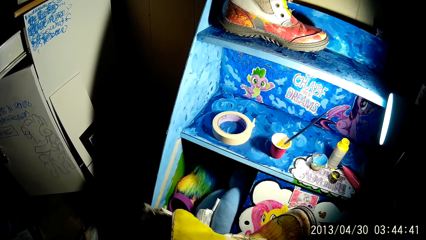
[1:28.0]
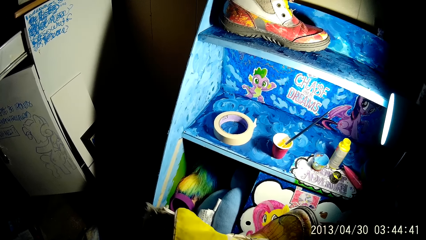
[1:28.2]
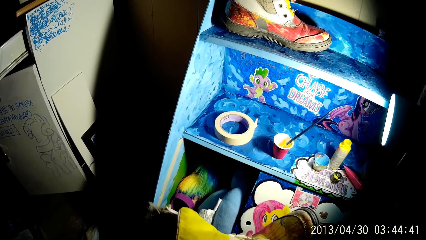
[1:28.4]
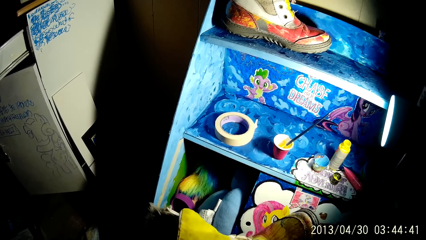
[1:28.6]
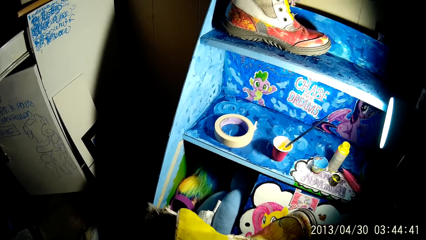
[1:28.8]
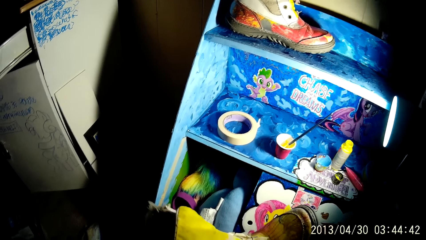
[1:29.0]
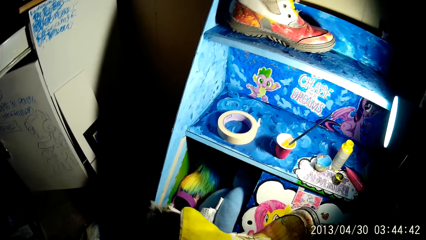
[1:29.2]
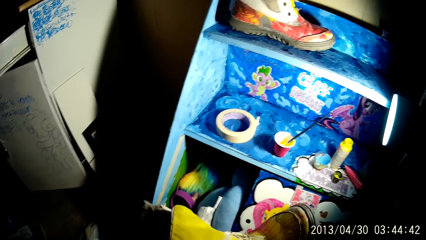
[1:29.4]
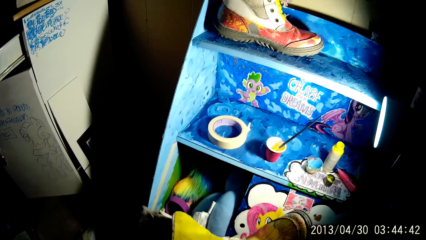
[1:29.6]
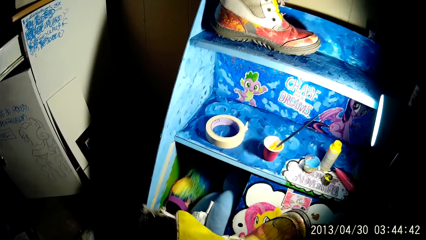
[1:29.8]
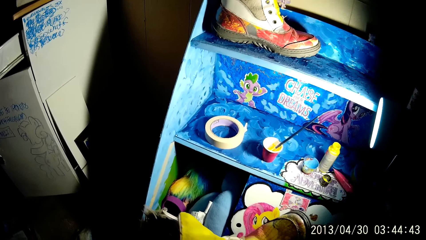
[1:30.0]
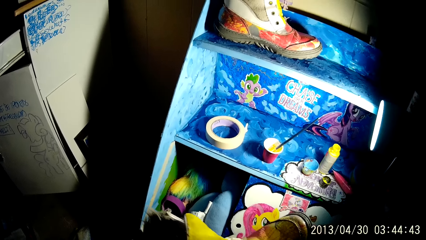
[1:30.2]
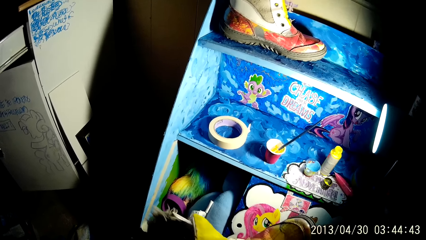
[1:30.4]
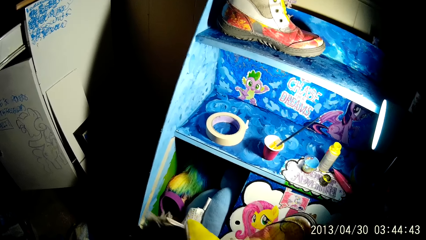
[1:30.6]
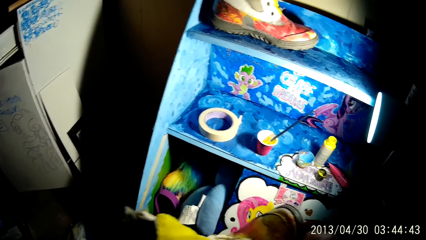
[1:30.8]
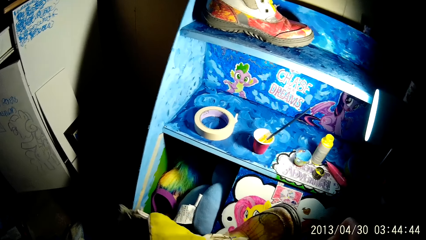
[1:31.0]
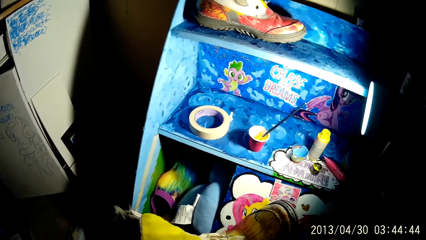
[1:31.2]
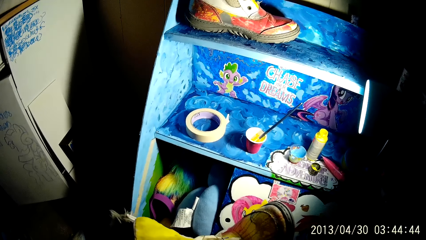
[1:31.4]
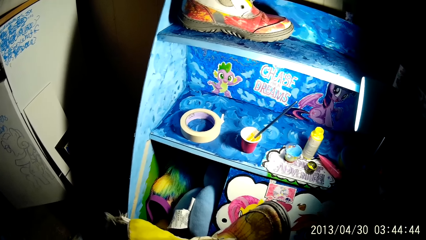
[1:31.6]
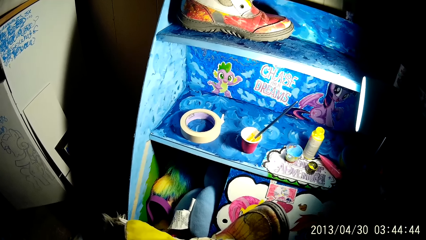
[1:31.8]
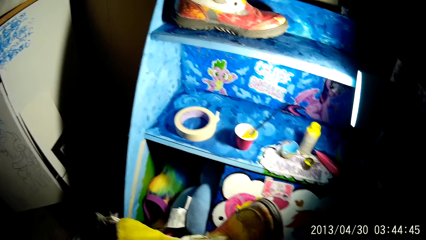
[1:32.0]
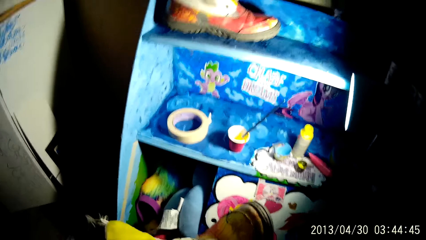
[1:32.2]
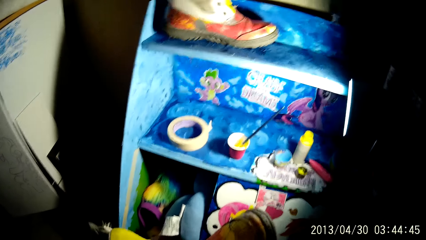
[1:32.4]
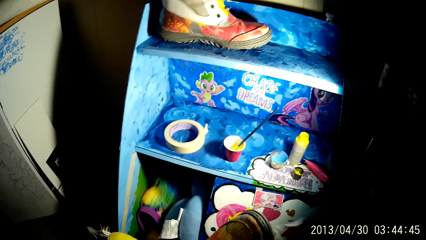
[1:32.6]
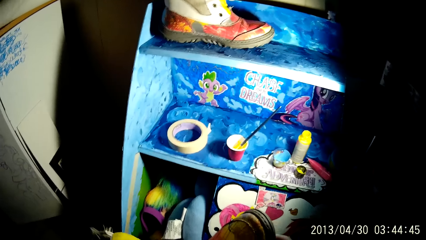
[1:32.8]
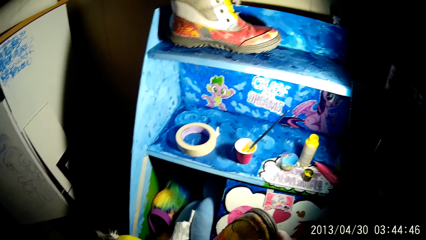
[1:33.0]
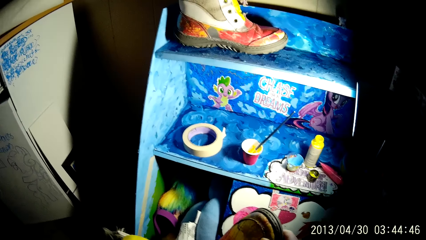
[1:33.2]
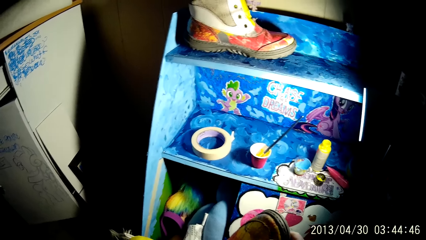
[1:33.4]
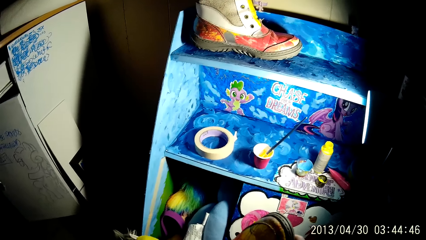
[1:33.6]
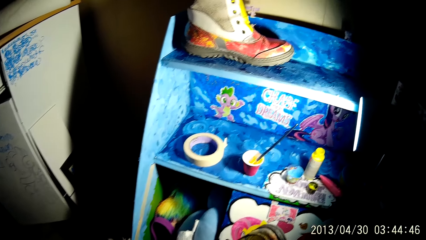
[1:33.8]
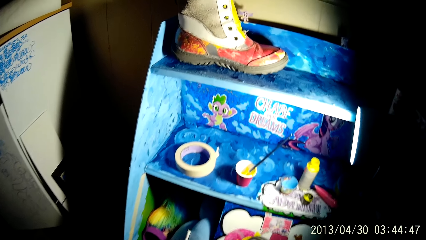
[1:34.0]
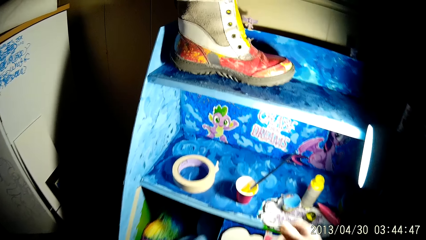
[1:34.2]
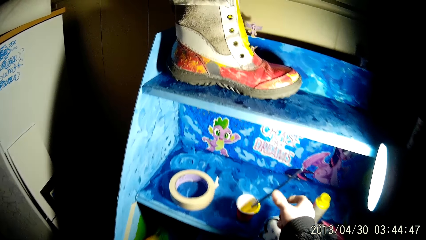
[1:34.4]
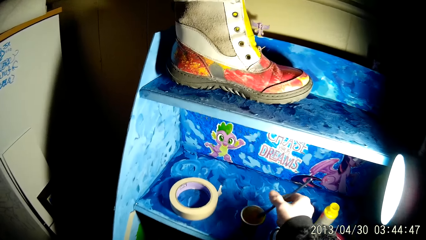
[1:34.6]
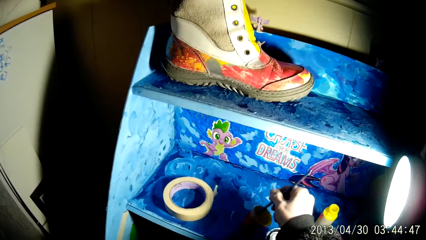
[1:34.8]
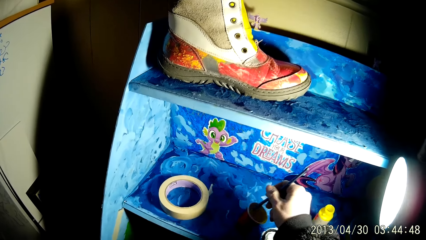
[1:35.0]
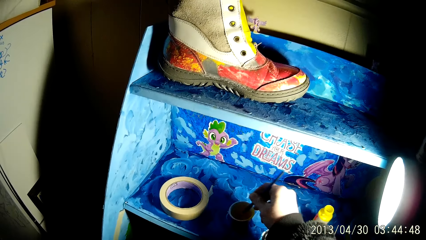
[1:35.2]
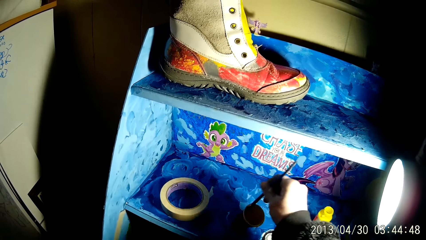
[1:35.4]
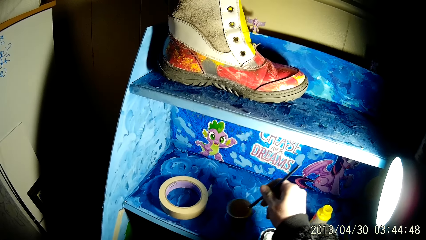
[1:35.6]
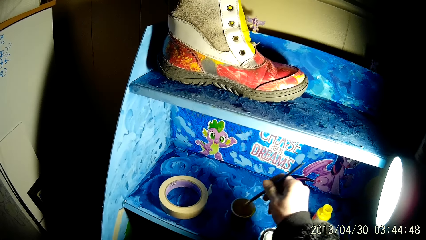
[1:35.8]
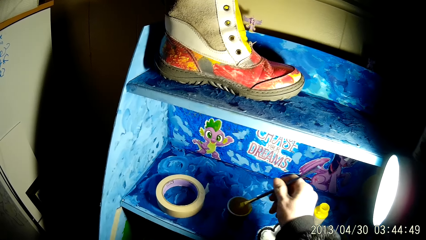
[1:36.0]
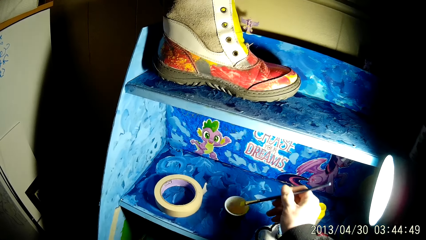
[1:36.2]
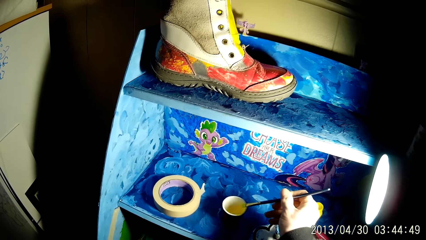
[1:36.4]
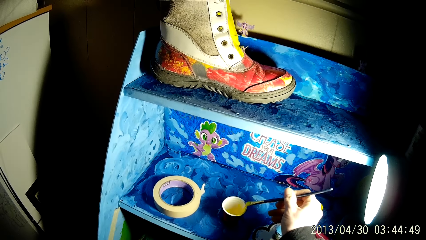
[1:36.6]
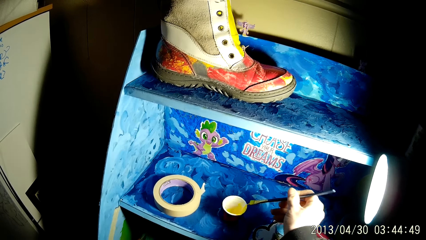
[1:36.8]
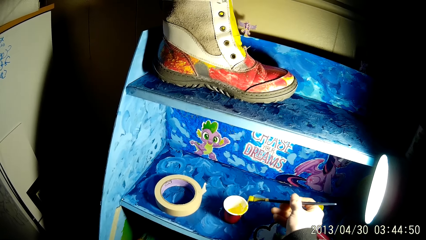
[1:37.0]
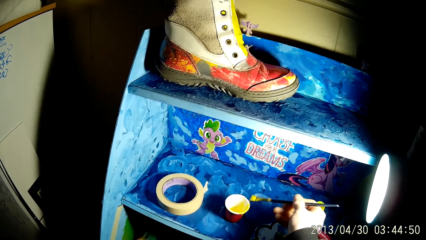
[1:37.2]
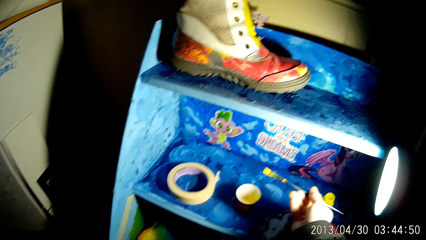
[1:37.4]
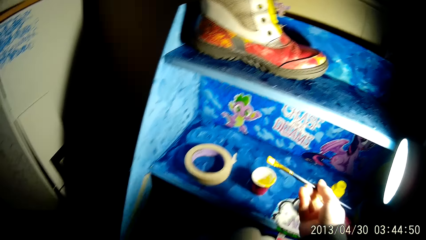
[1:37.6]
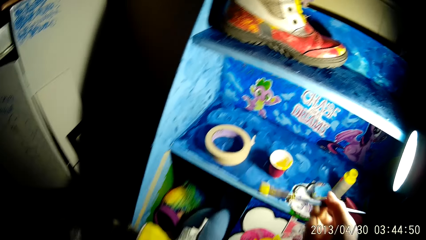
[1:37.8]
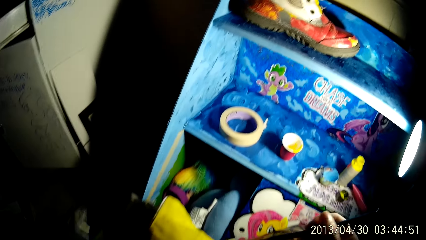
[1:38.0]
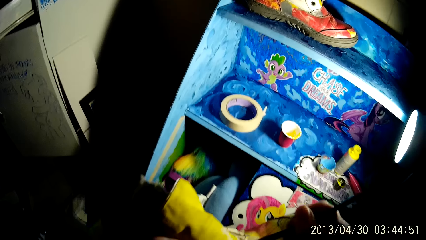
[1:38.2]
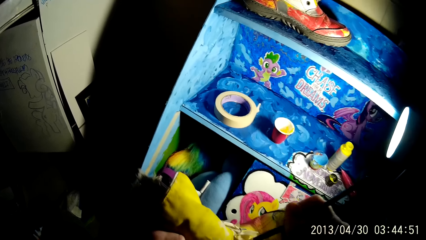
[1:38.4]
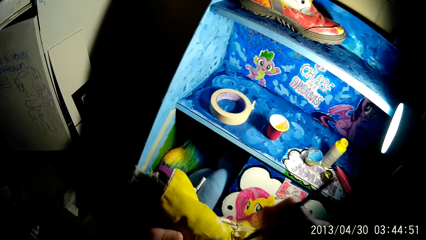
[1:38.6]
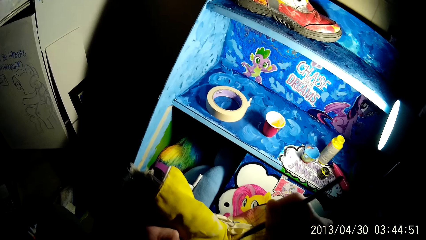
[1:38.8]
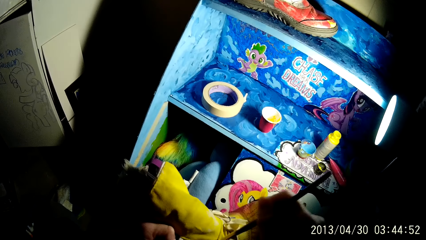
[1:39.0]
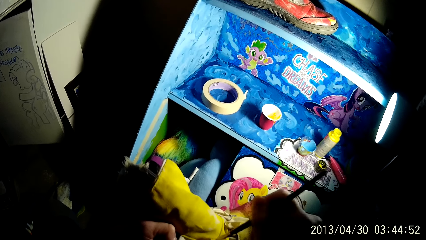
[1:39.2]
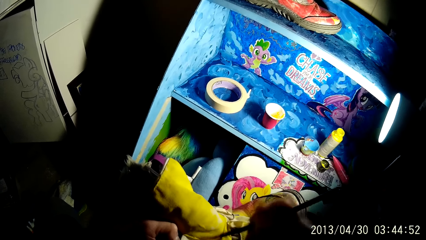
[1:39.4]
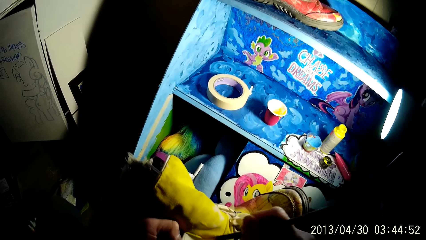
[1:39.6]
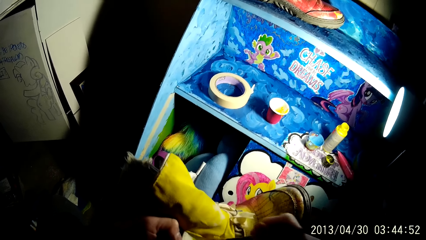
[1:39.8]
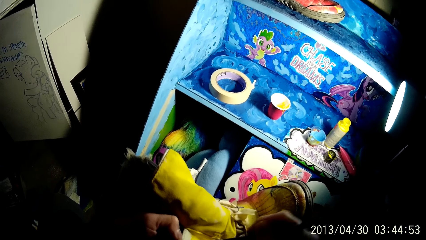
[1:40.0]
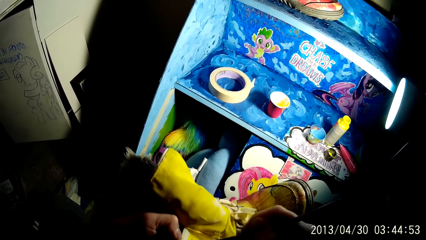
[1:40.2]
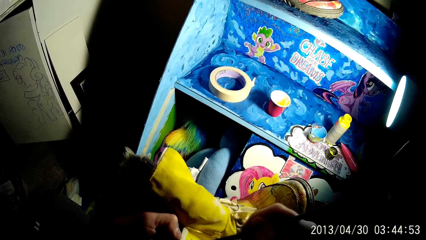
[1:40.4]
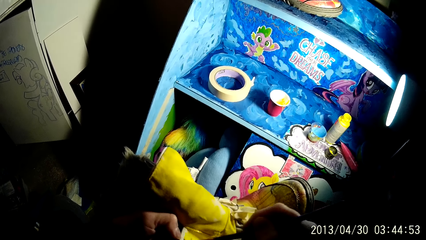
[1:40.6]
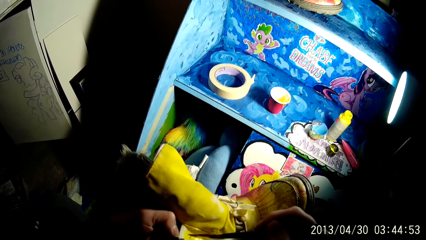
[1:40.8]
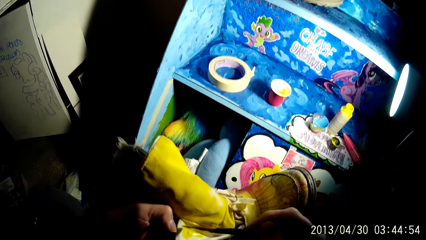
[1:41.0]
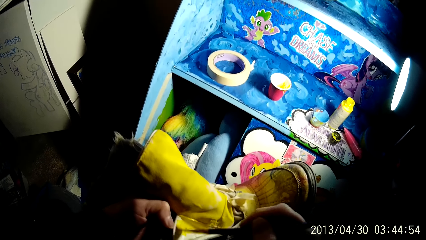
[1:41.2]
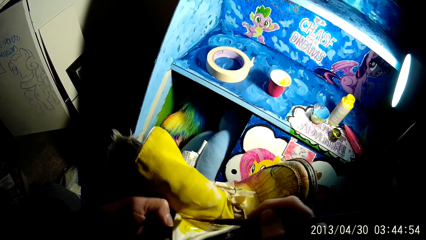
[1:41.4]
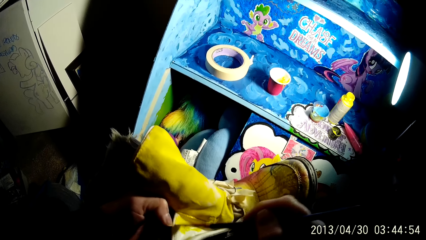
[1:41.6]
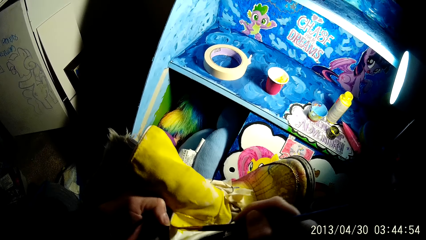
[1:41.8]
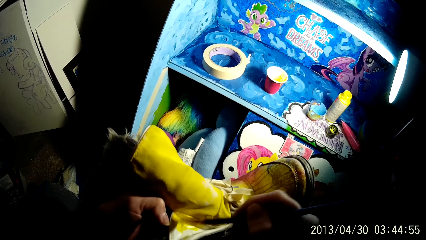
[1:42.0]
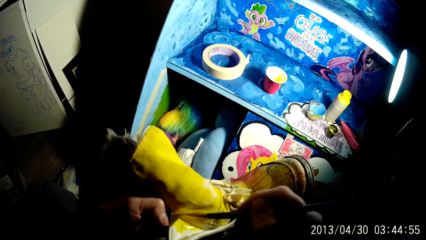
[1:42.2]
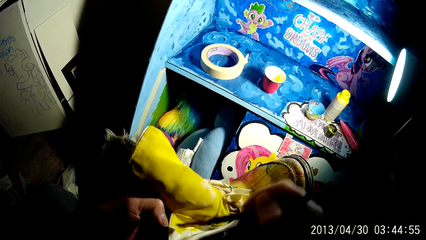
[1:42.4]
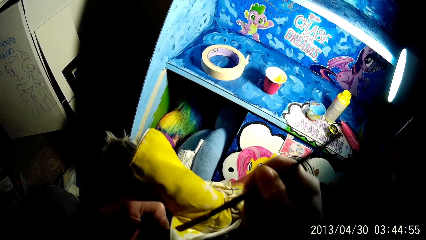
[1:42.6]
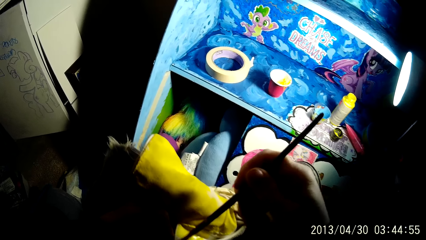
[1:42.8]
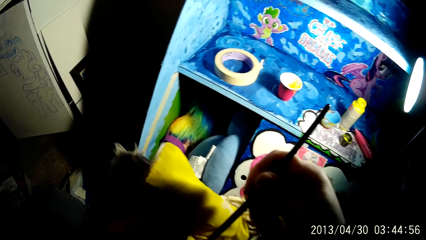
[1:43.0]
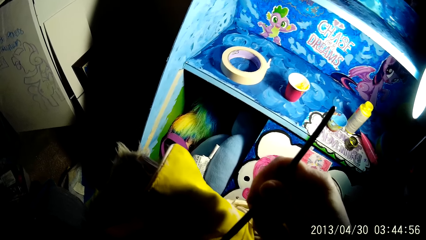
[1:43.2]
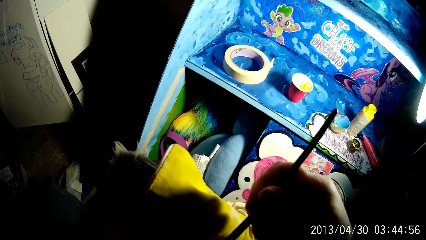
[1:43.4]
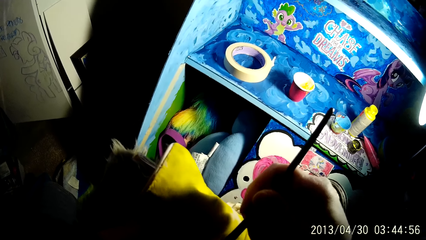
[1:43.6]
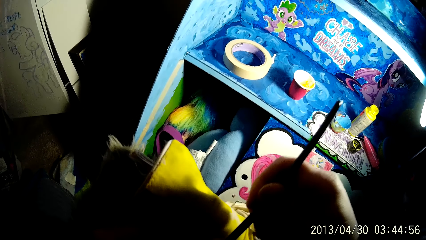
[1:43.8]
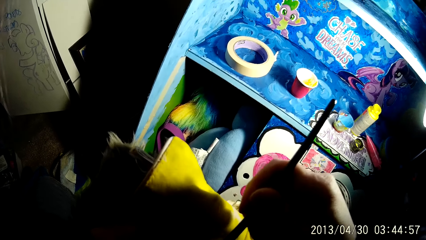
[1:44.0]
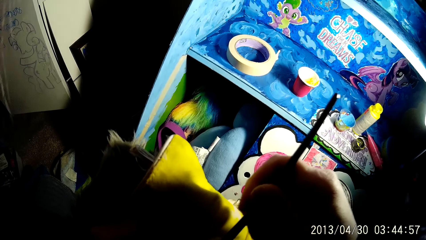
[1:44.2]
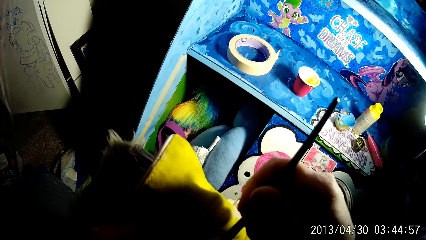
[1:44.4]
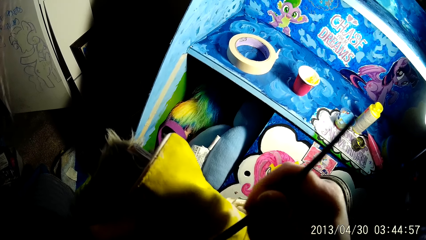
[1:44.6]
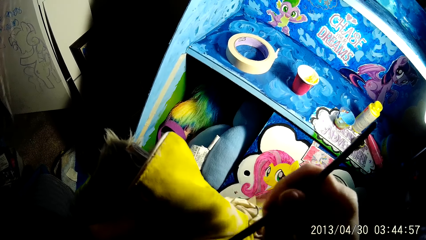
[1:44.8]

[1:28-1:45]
The camera wearer grabs the brush with his right hand. He touches the cup with the brush with his right hand. He applies the paint on the boot with the brush with his right hand.
